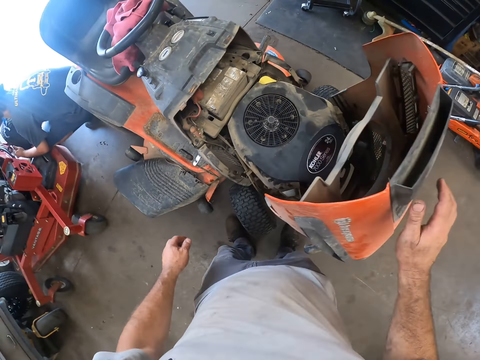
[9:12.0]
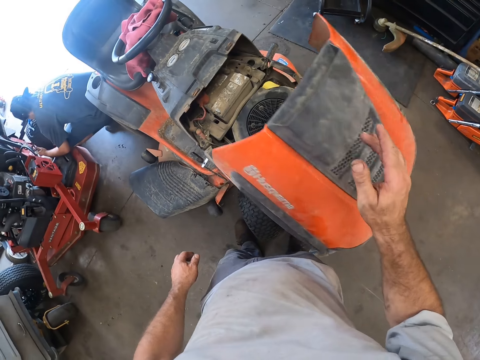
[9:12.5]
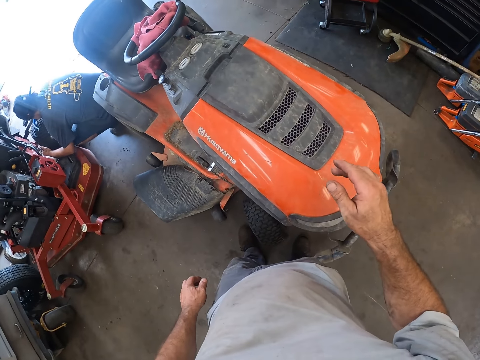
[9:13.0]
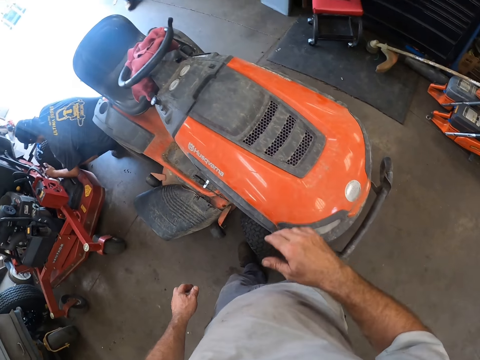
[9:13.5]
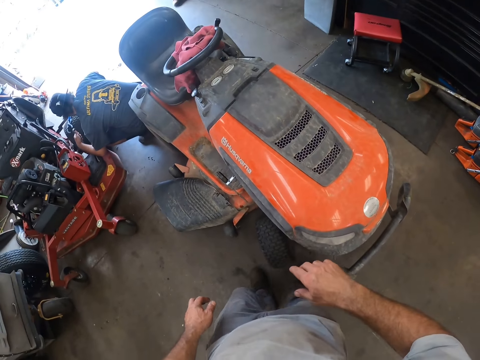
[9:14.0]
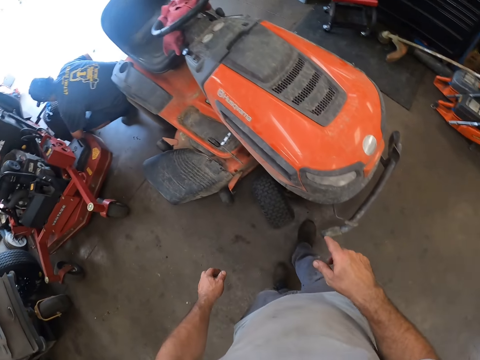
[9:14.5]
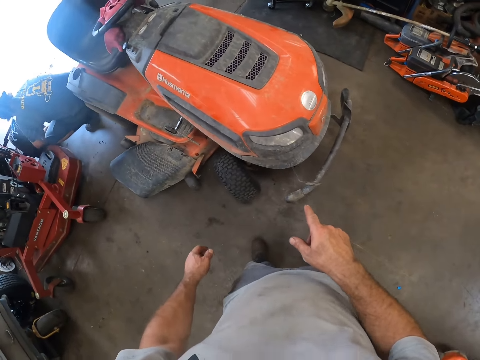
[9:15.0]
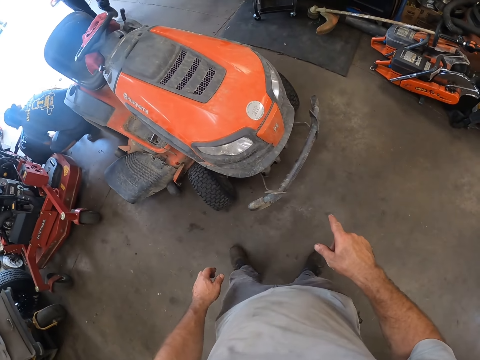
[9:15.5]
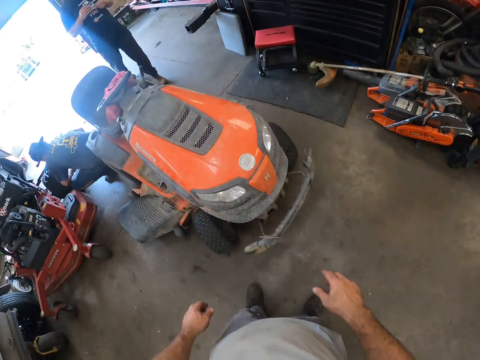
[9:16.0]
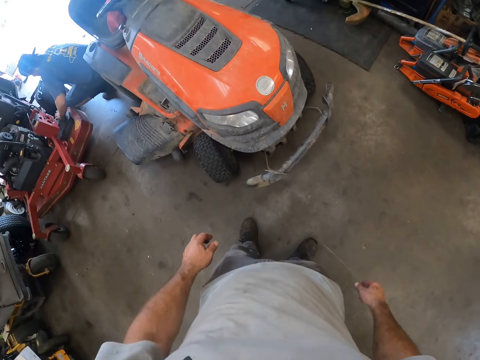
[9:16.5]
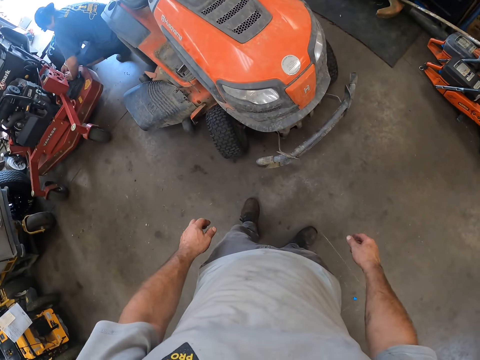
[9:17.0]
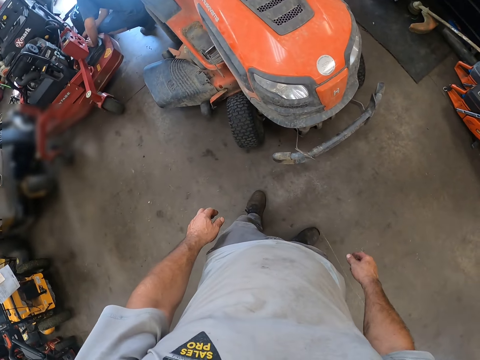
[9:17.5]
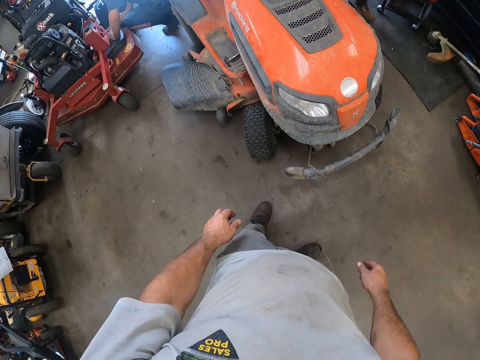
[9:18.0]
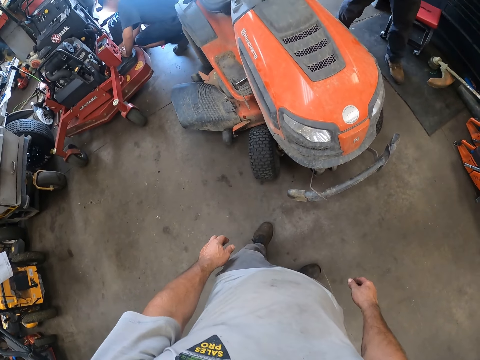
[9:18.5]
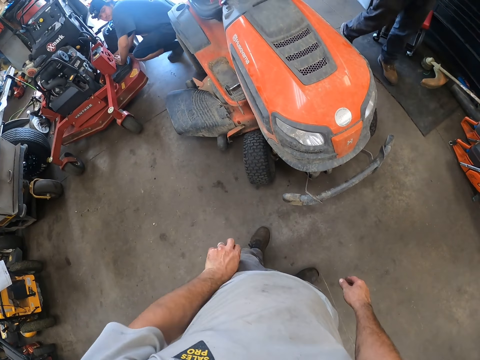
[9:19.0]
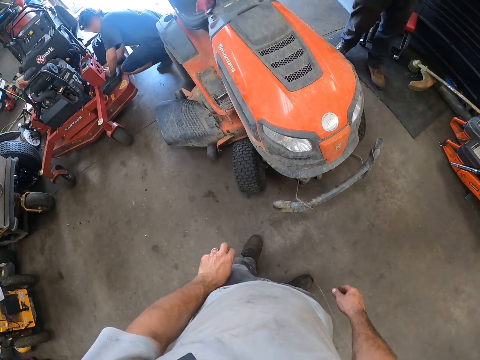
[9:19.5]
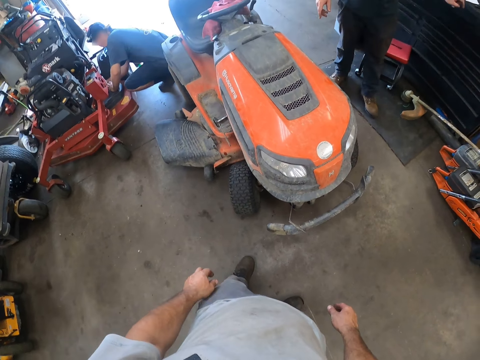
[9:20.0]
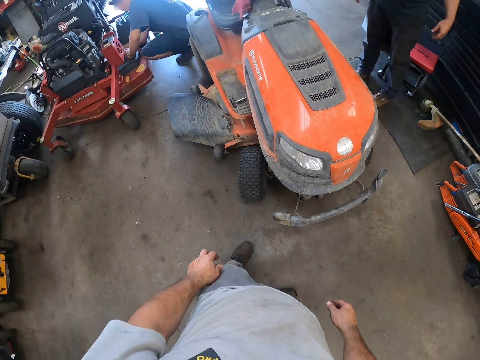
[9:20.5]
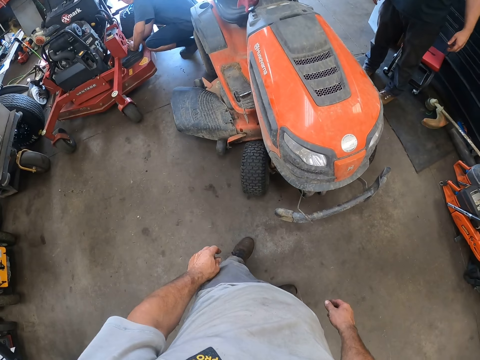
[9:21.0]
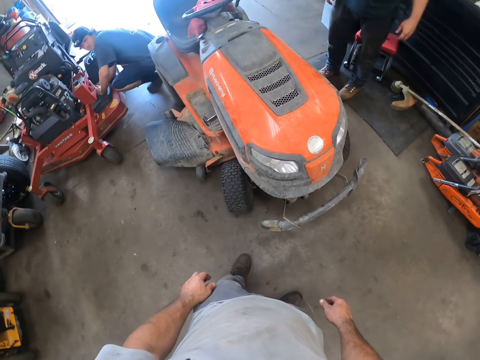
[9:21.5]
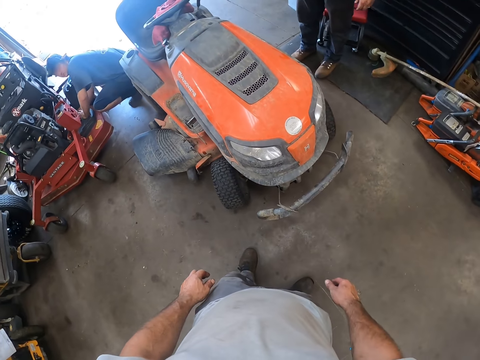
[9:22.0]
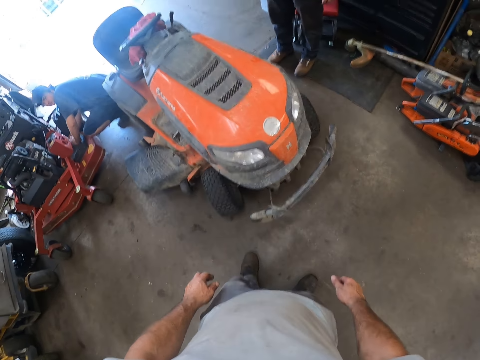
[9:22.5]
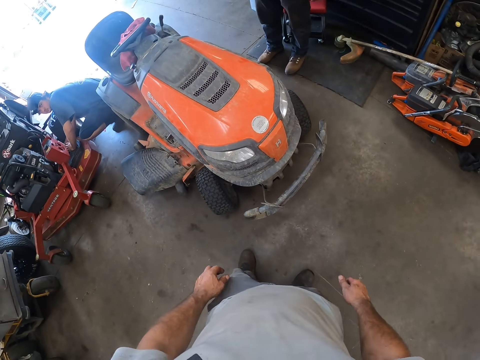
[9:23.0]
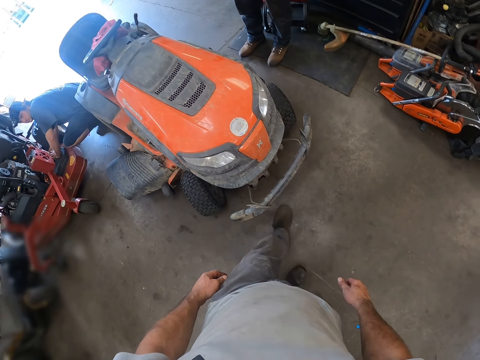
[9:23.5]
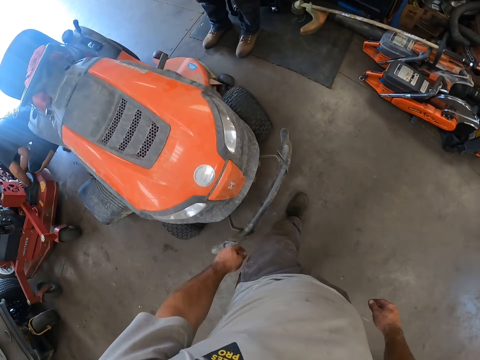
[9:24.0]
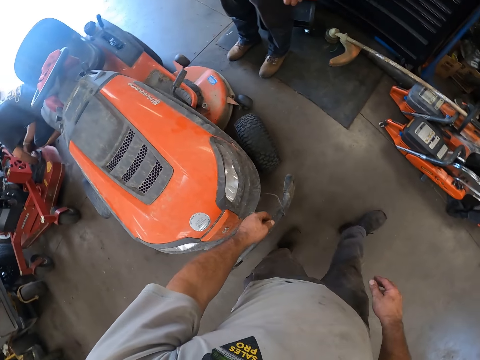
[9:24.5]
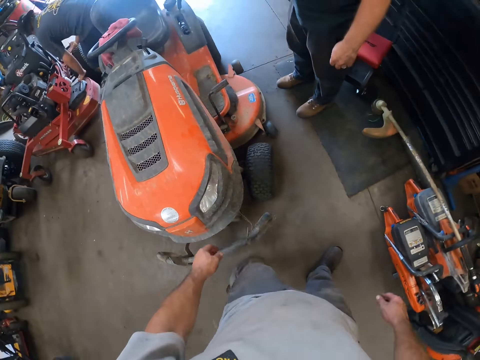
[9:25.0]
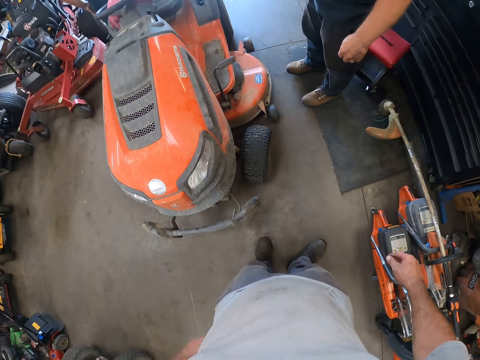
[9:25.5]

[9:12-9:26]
The camera wearer pushes the hood of the lawn mower with his right hand. He looks around the lawn mower. A man walks into a garage. The camera wearer looks around the garage. He scratches his left hand on his left leg. The man looks around the garage. The camera wearer walks around the garage.

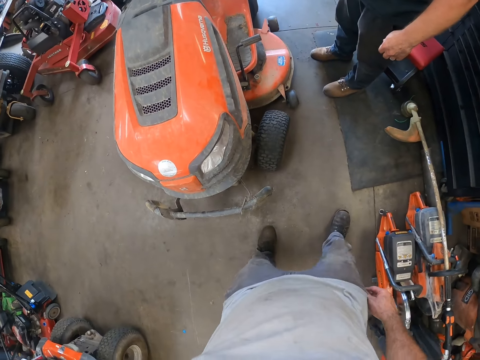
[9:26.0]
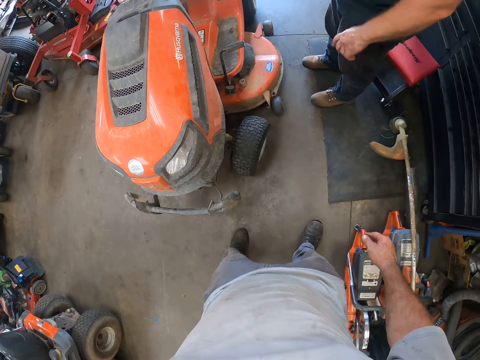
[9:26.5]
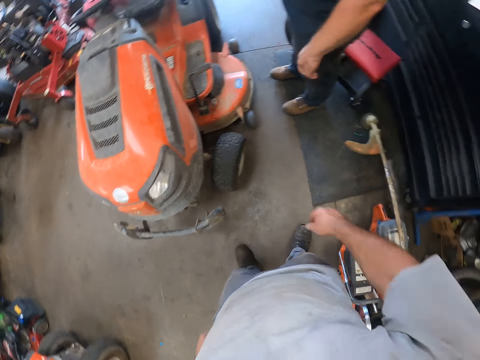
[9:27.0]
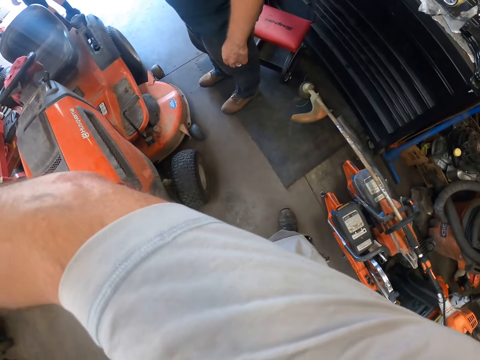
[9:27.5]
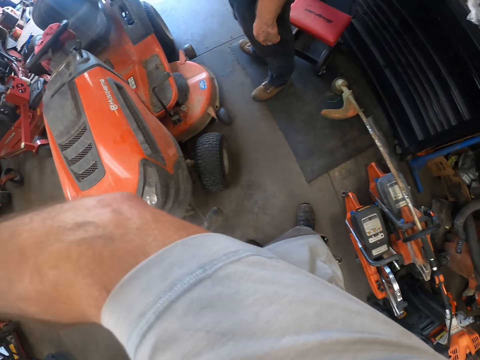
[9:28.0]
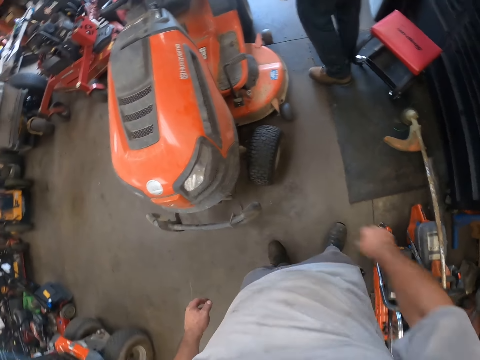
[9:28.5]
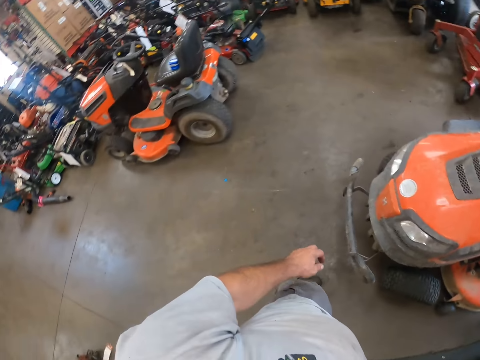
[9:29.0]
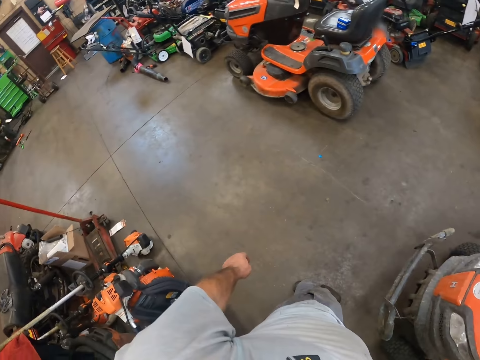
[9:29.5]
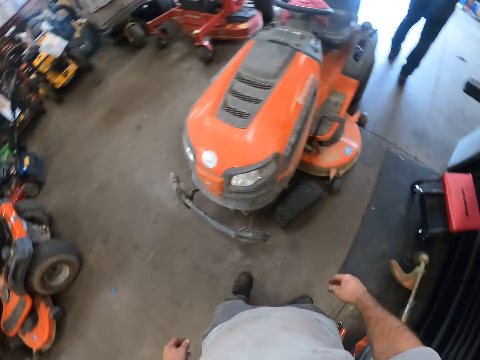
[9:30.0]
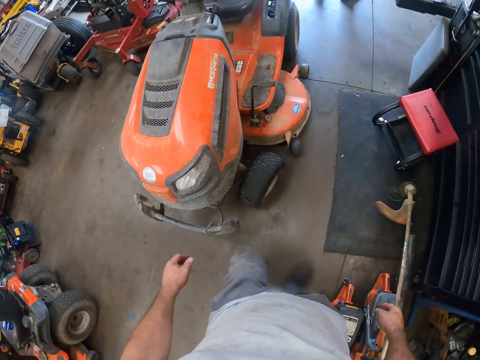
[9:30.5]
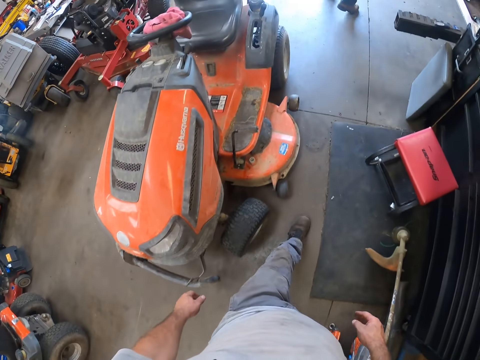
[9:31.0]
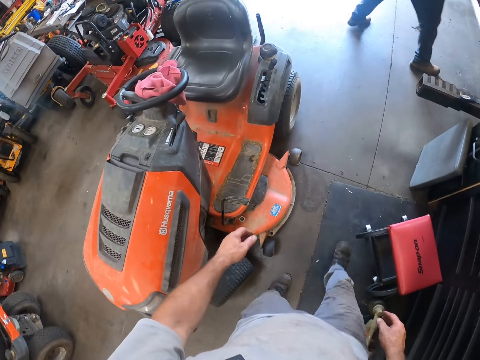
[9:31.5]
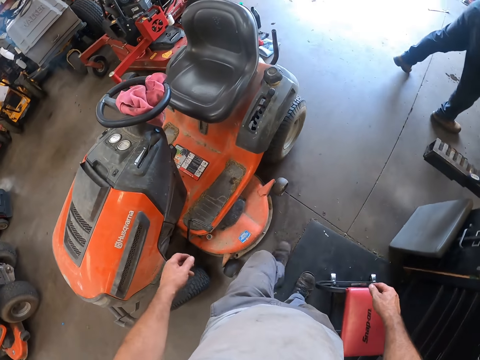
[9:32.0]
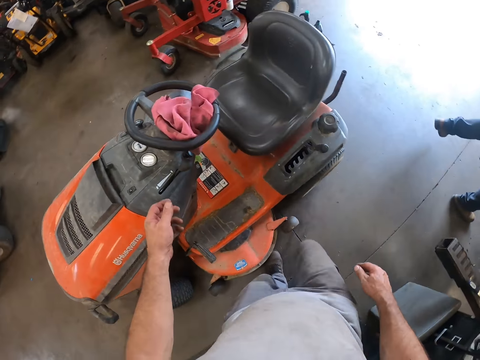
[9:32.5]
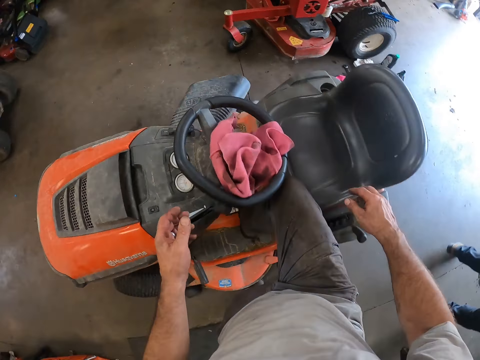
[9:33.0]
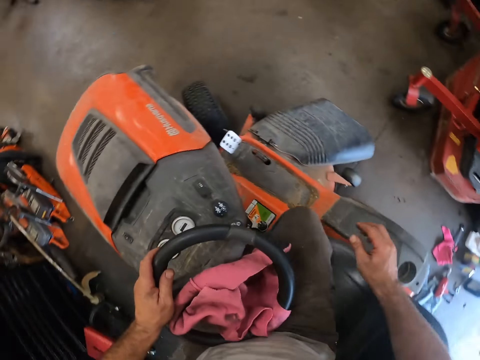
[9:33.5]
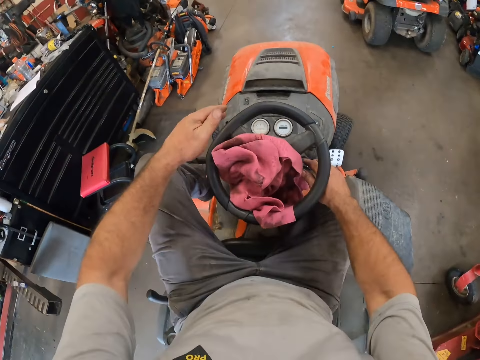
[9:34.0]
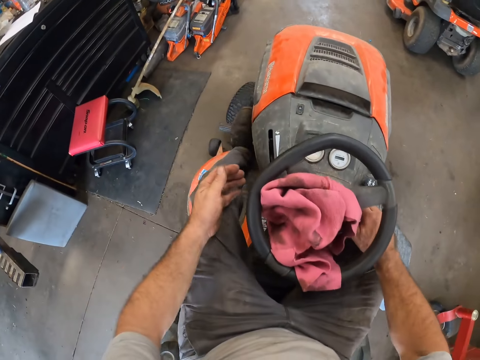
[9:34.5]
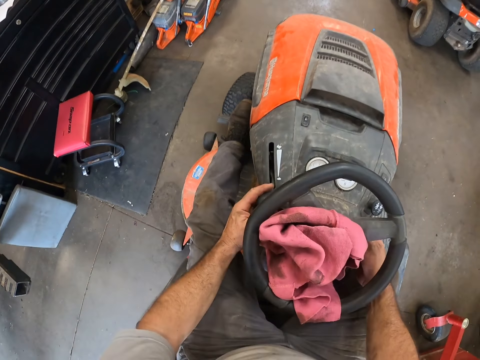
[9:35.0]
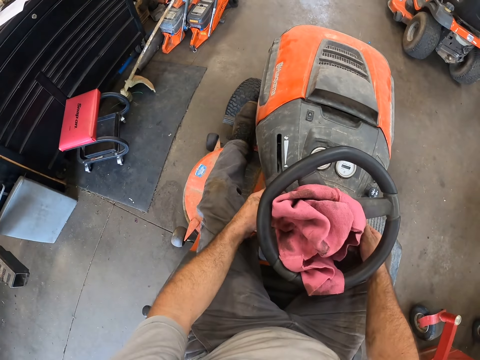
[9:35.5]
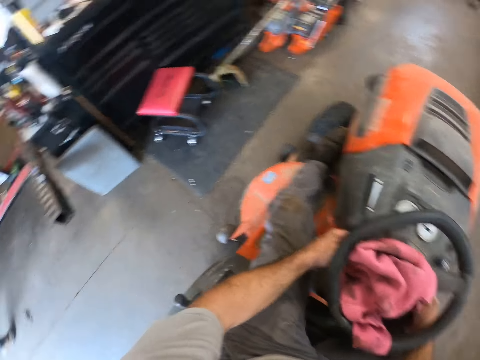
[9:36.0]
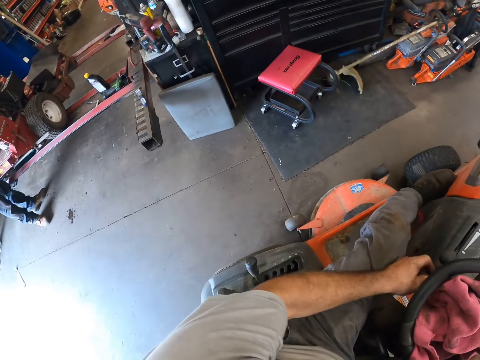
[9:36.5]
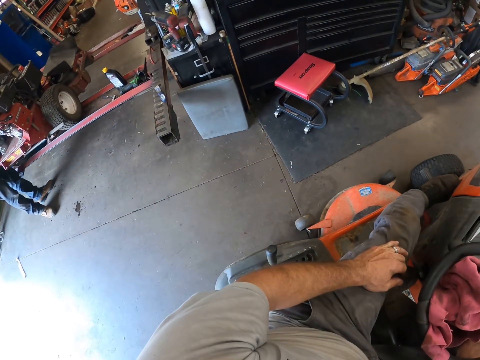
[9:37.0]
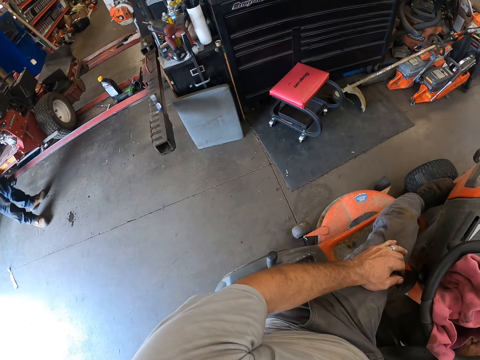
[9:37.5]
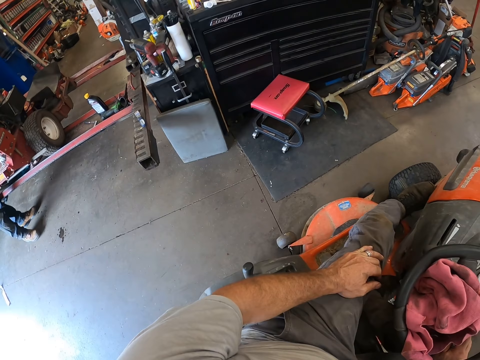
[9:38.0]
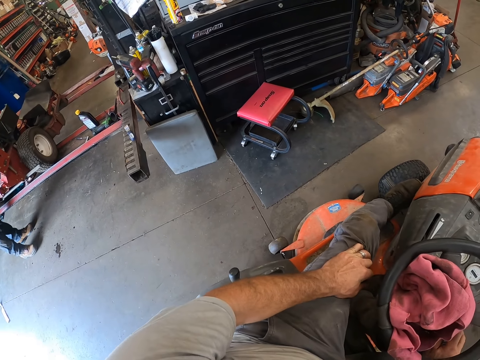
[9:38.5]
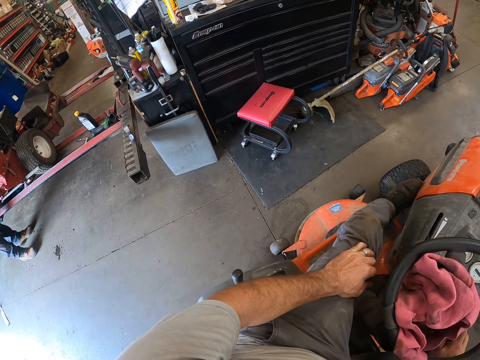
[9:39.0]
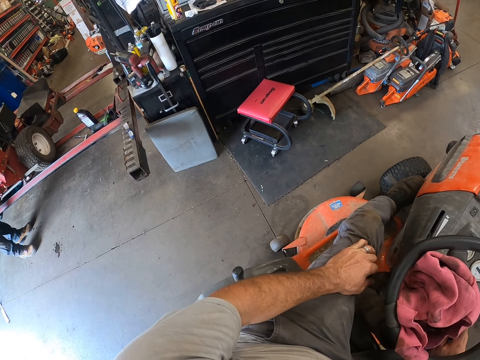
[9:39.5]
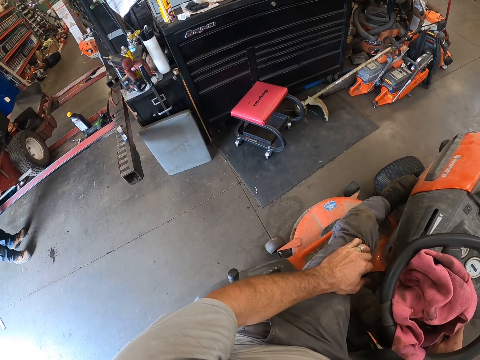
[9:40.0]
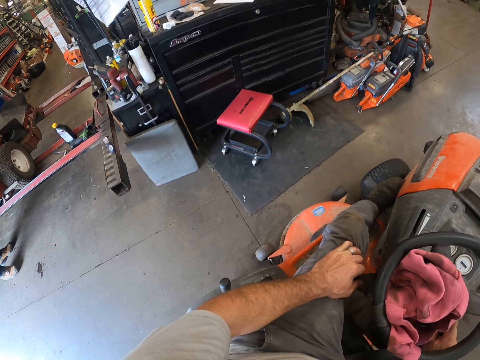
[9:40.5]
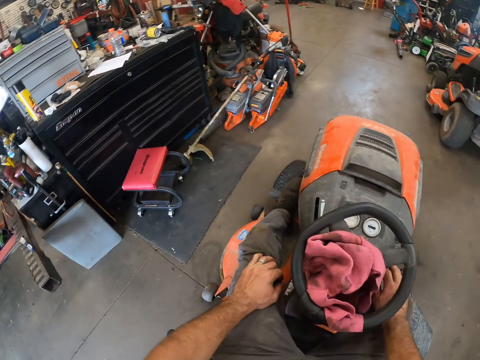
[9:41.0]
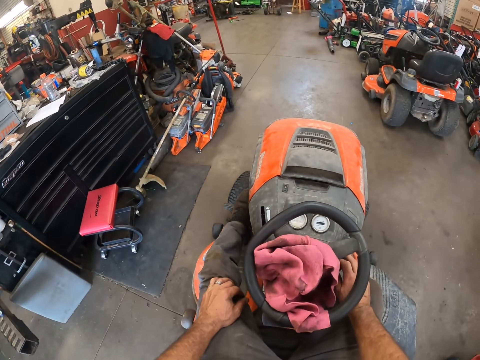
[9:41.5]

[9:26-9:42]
The camera wearer wipes his face with his right arm. He stretches a hand forward. A man walks around a garage. The camera wearer looks around the garage. He walks around the garage. He climbs into the lawnmower or lawn tractor. He turns on the lawn tractor with a hand. He holds a leg with a hand.
